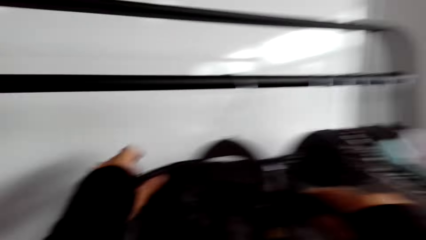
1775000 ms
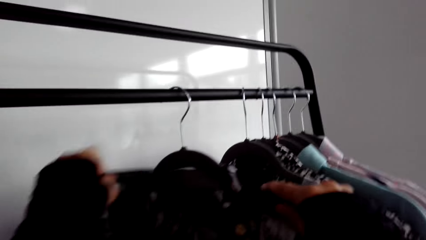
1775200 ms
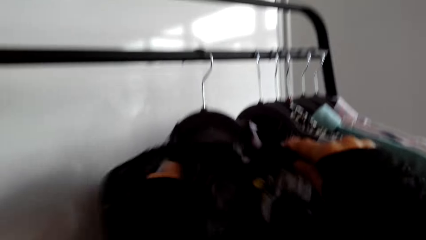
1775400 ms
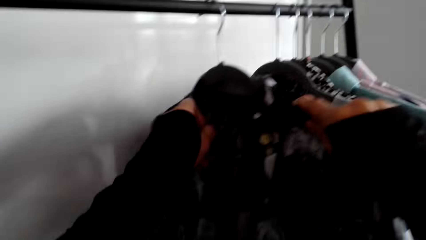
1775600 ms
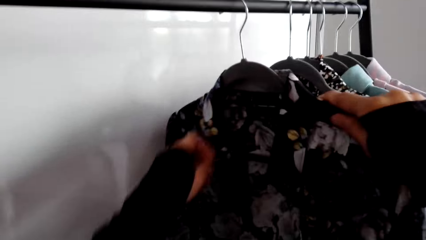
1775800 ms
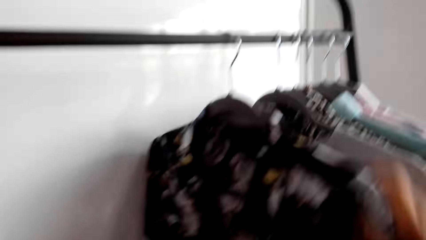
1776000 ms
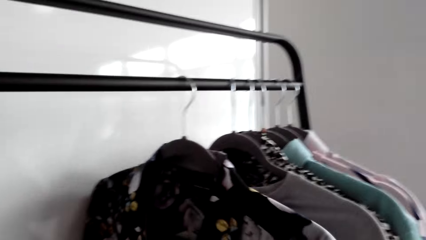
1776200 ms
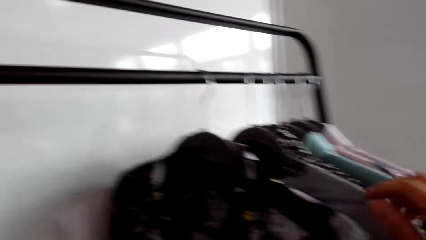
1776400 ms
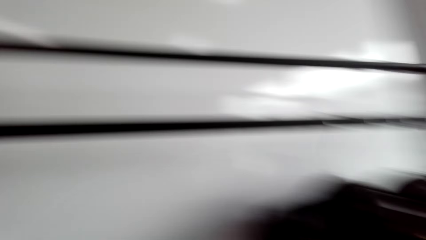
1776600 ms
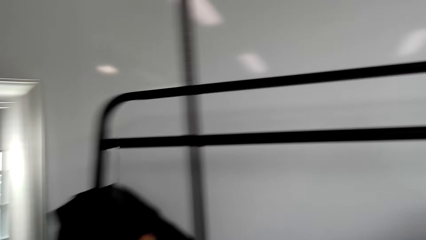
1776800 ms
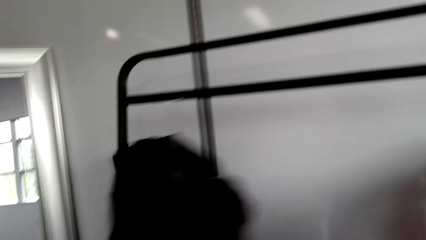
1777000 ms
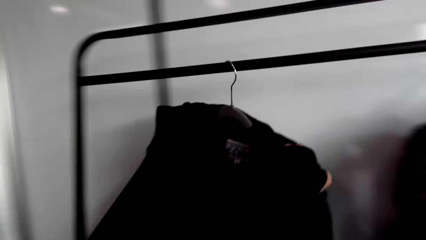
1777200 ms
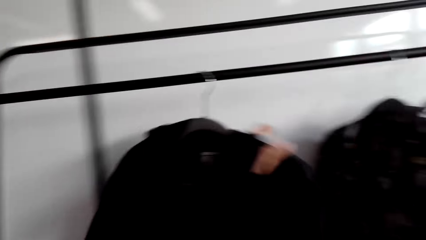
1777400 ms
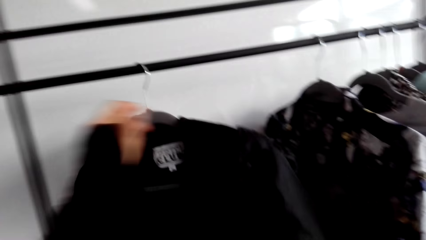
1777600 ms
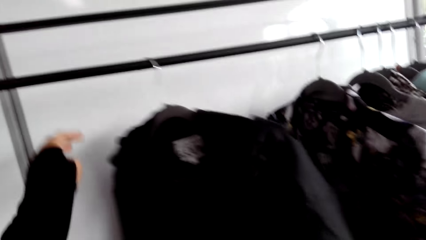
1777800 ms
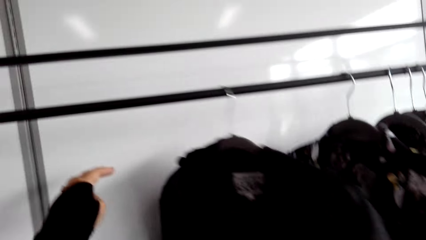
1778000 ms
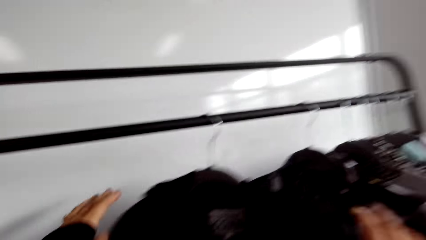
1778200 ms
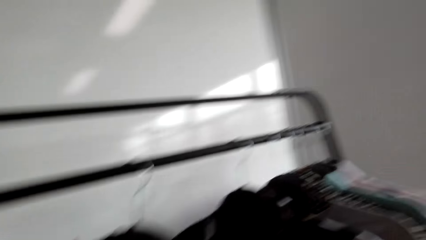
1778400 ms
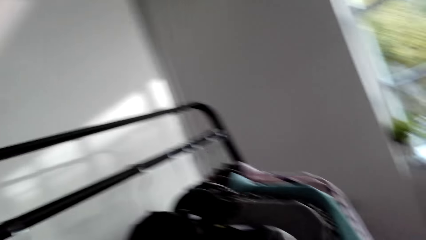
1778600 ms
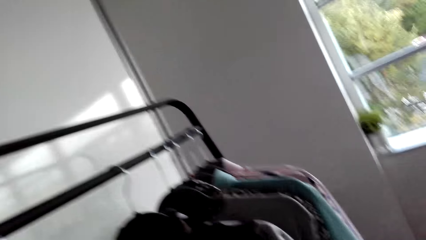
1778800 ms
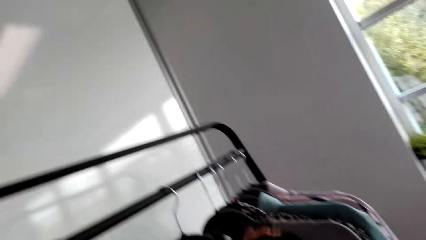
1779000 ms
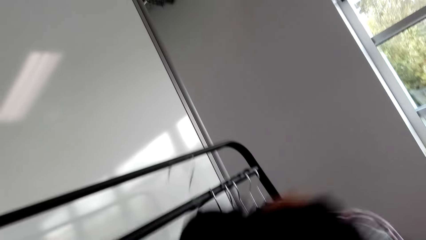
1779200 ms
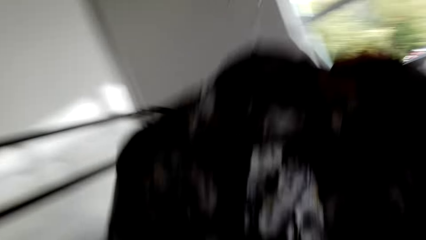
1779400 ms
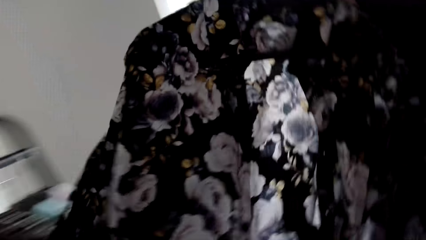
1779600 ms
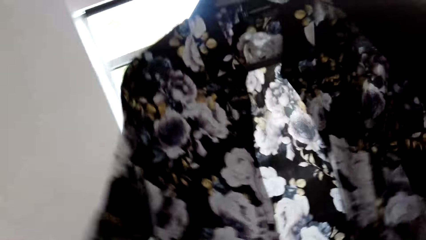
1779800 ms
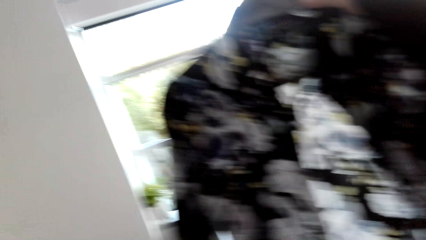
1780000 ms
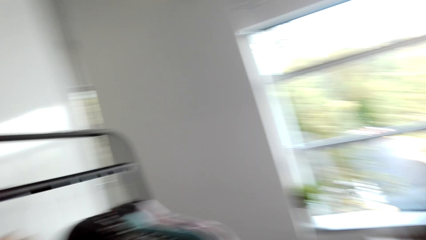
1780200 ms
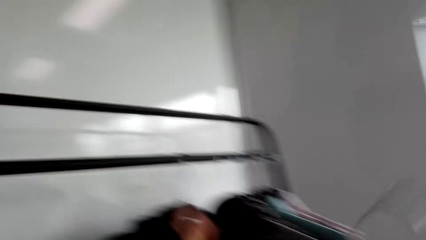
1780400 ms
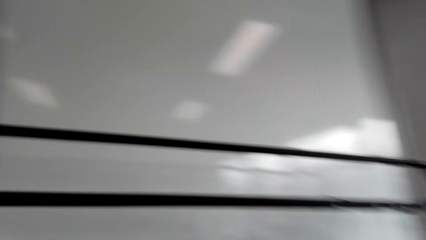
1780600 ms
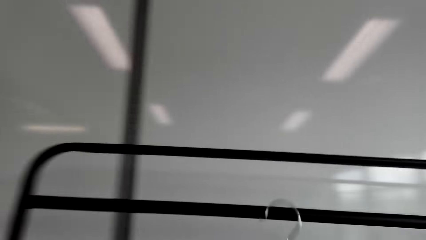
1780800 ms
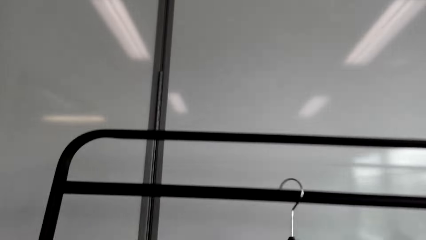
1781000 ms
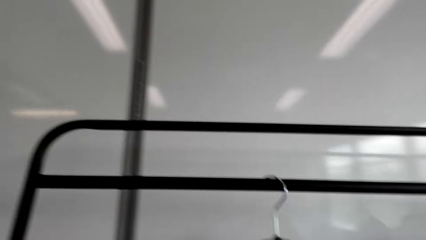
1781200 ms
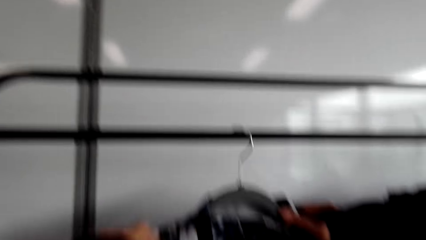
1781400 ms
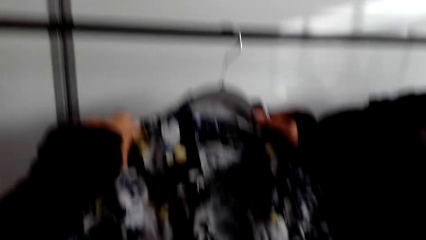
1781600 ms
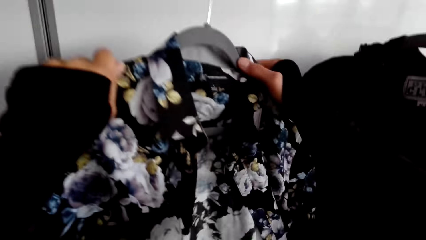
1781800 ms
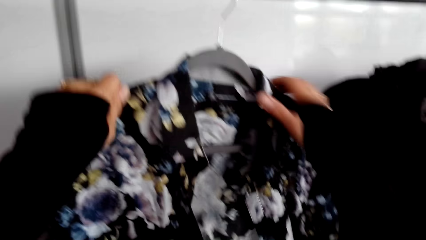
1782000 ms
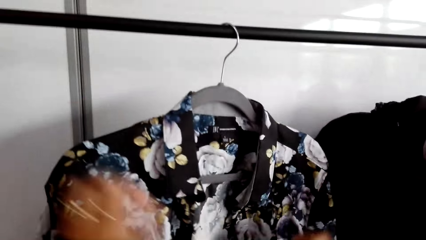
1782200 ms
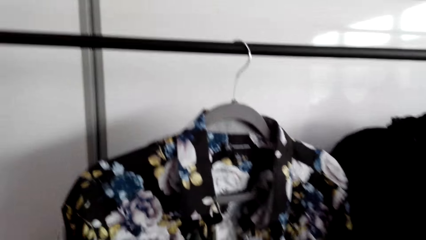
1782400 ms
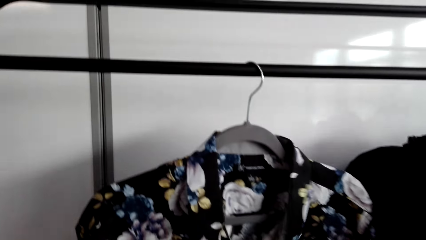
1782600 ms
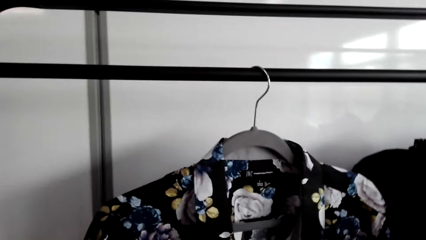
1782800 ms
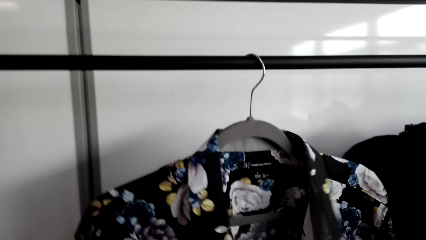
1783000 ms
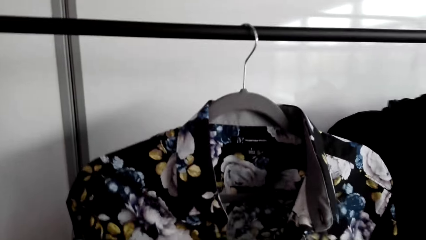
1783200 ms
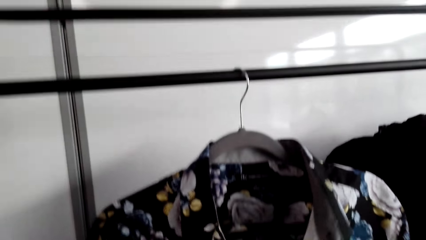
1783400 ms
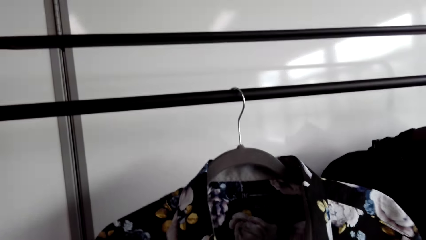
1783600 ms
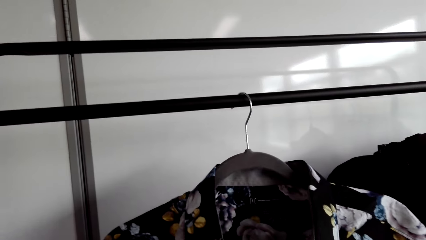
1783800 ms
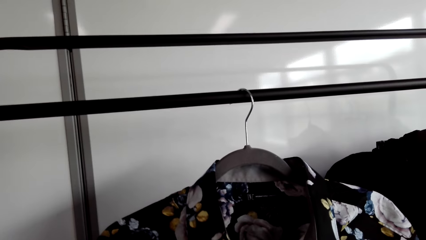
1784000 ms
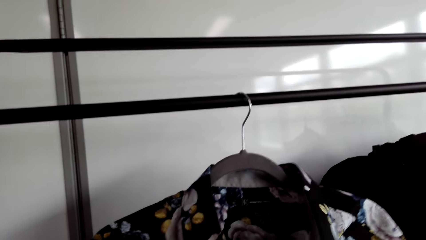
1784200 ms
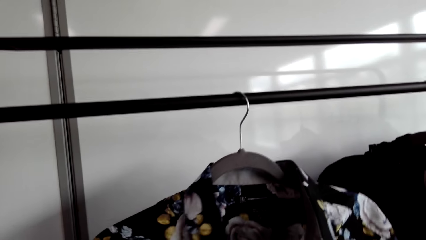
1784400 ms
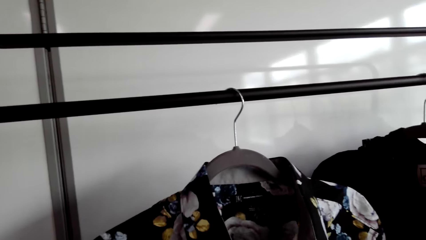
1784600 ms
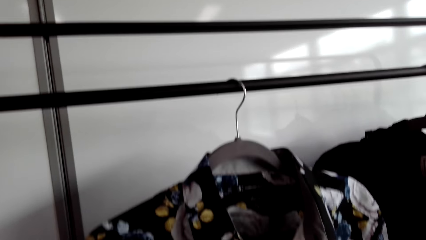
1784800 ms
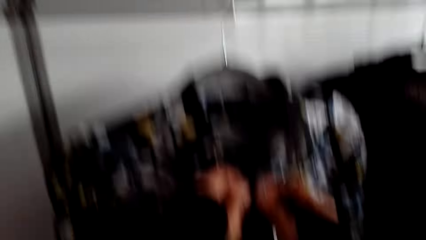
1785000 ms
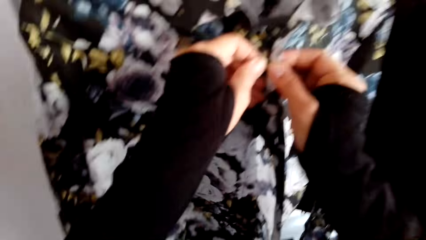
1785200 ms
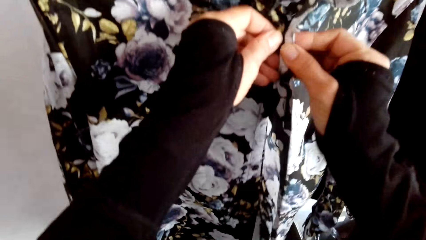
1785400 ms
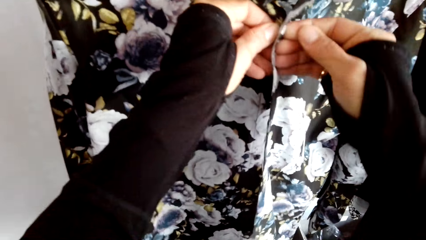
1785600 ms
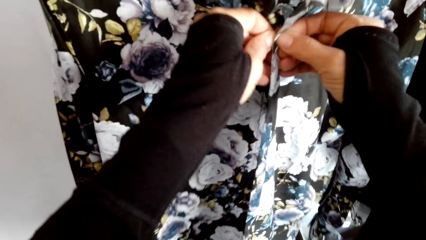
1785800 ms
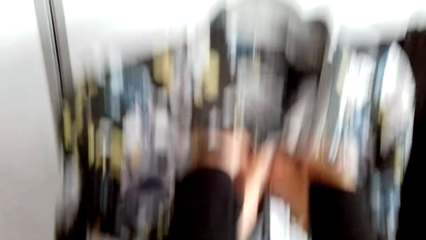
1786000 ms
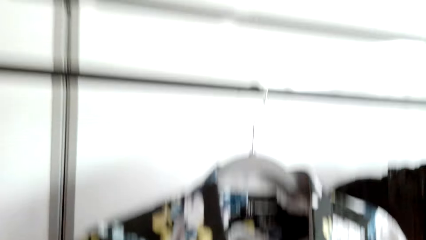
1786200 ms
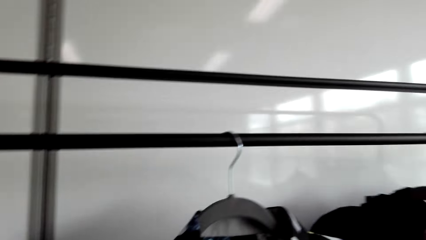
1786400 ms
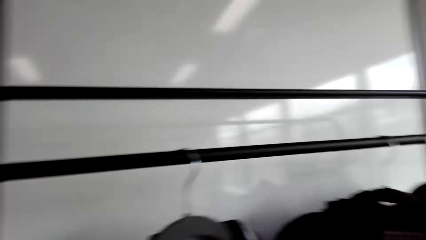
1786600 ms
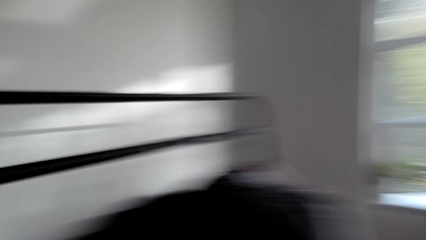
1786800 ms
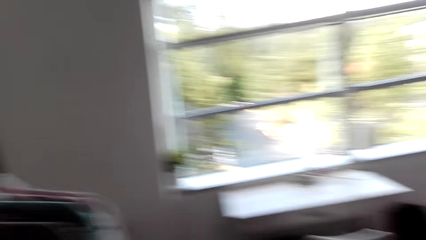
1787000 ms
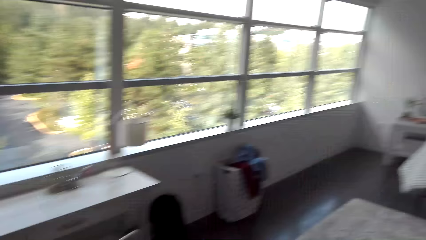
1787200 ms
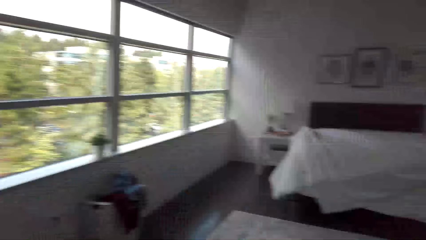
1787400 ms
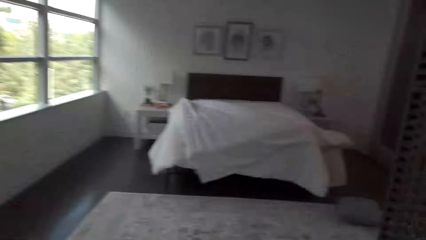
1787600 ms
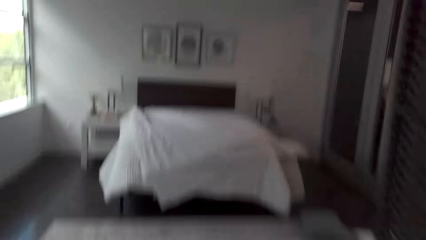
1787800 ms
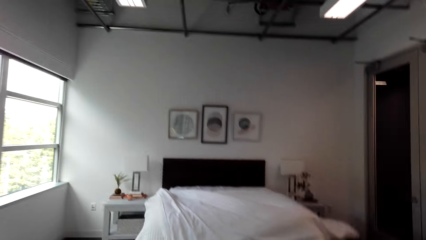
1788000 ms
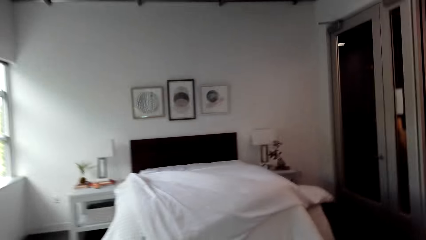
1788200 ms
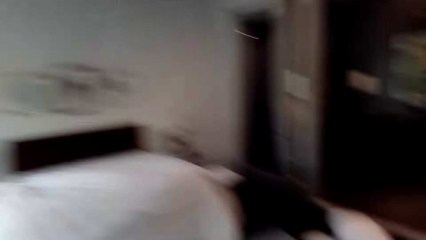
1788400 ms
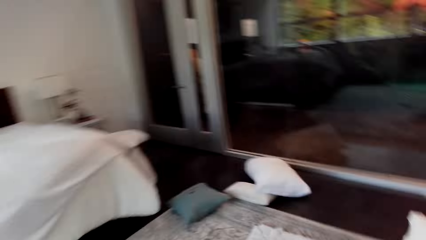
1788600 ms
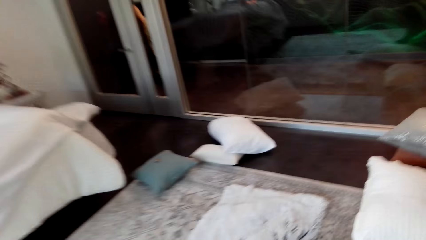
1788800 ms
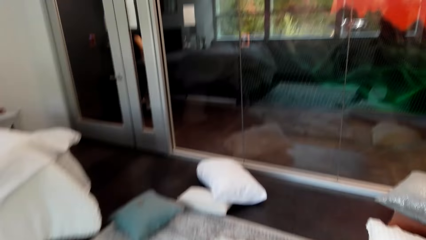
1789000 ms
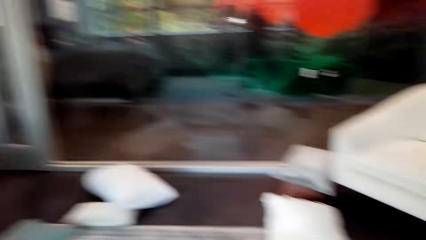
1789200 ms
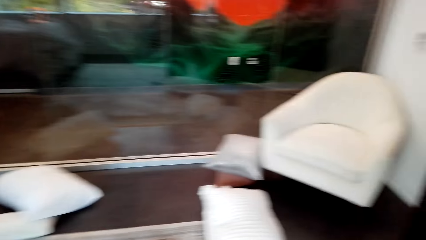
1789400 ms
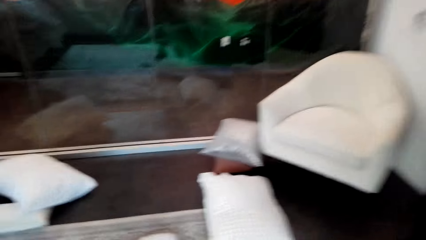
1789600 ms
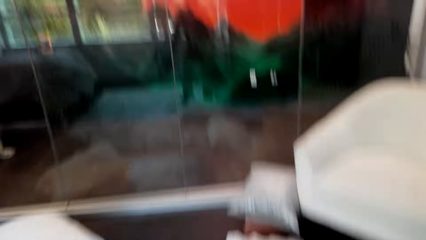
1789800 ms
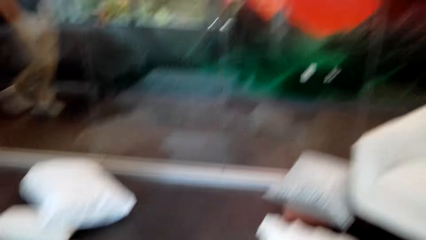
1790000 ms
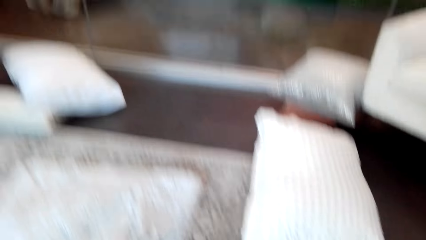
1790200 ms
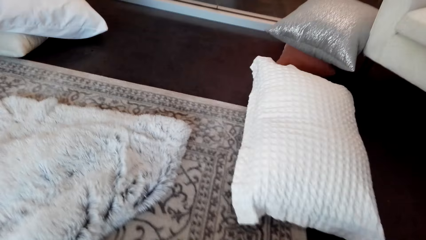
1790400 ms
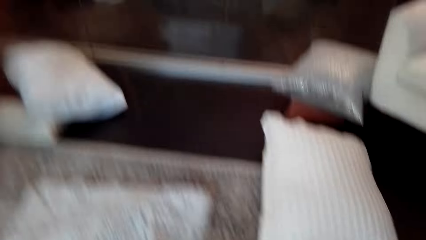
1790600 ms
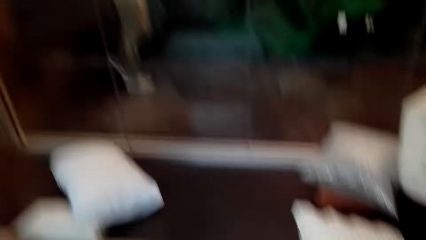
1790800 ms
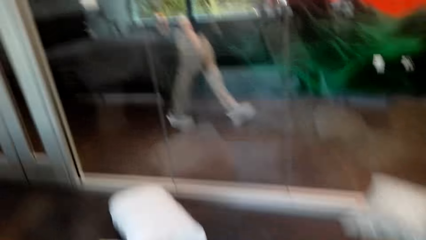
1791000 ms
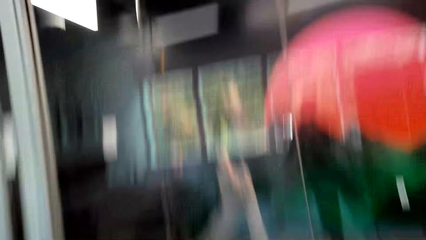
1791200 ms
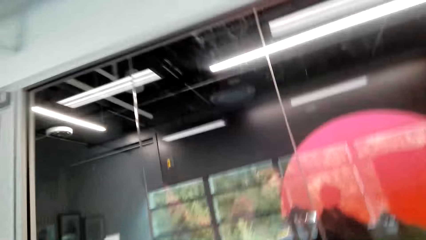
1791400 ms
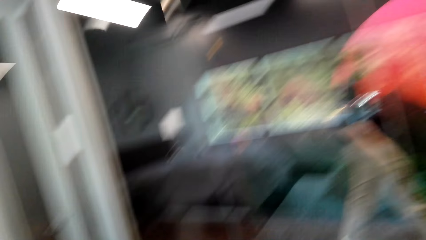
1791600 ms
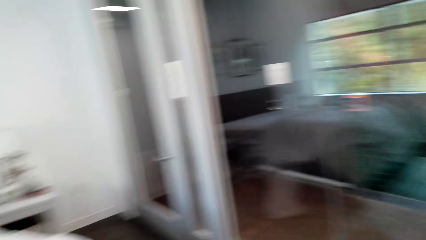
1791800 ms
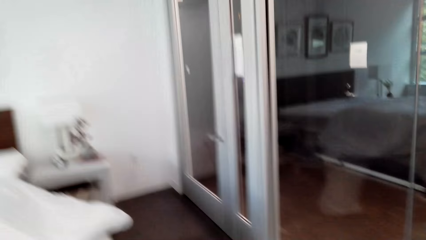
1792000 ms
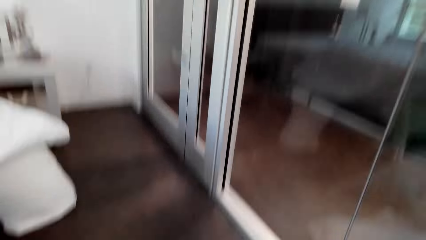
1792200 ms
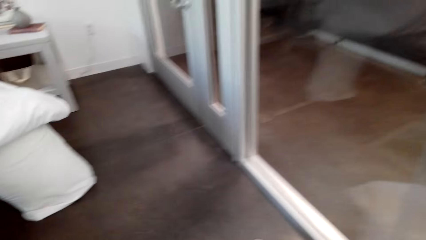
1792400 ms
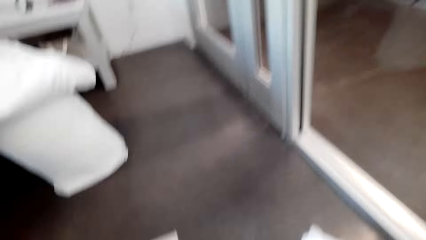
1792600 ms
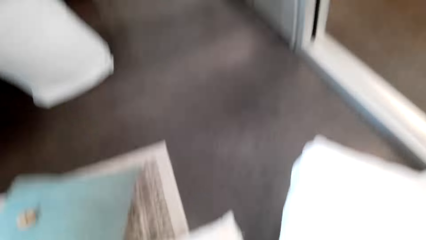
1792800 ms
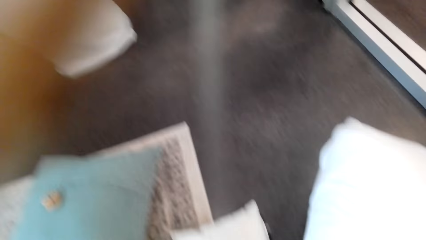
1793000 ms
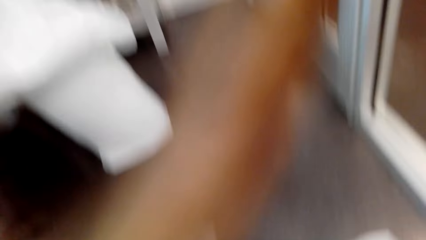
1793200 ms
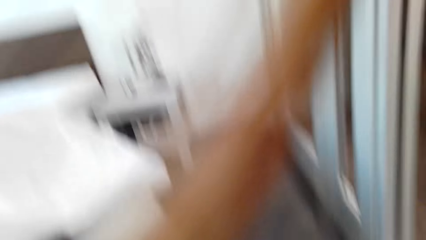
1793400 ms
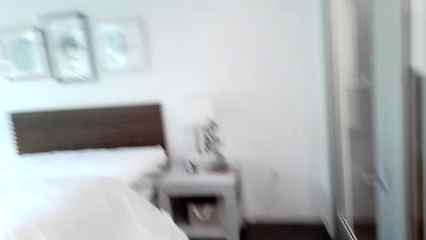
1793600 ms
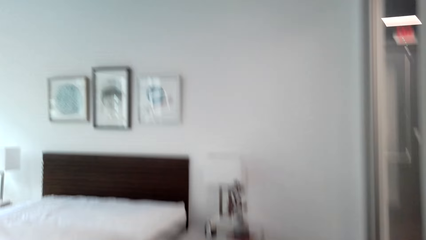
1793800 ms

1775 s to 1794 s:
The camera wearer lifts up a shirt on the rail. They hook the hanger on the rail. They button up the shirt. They pick up the pillows on the floor.
